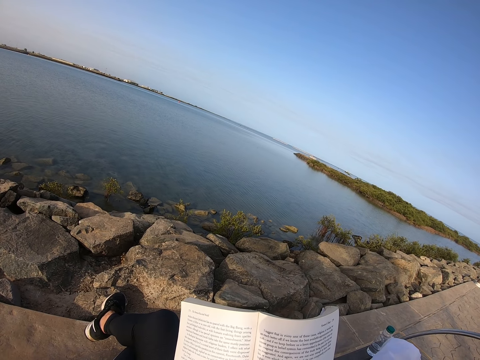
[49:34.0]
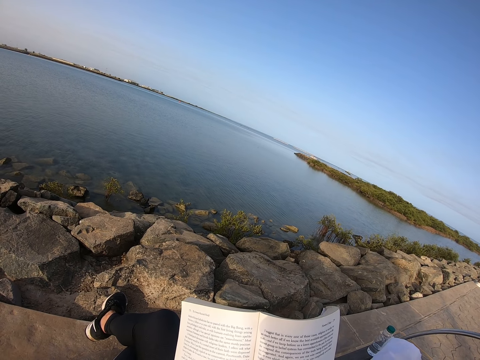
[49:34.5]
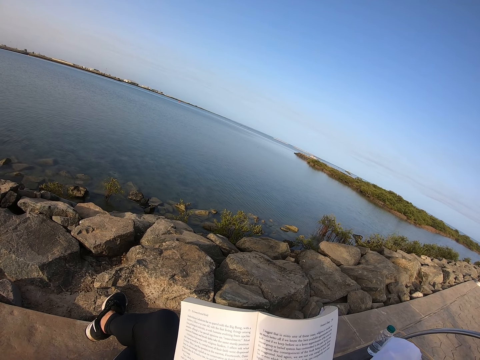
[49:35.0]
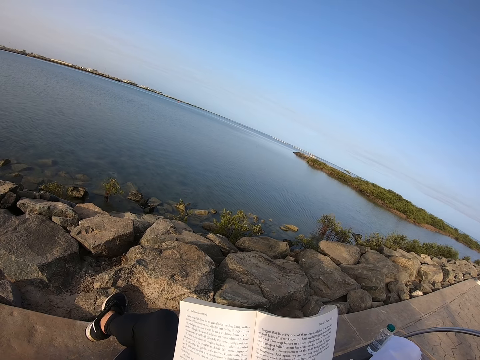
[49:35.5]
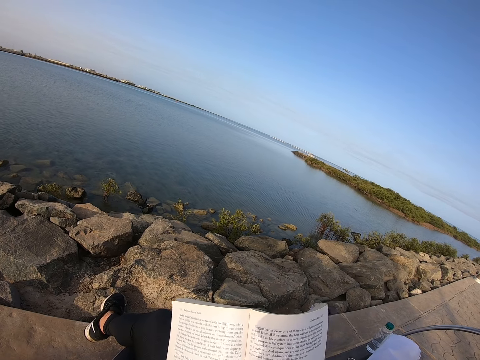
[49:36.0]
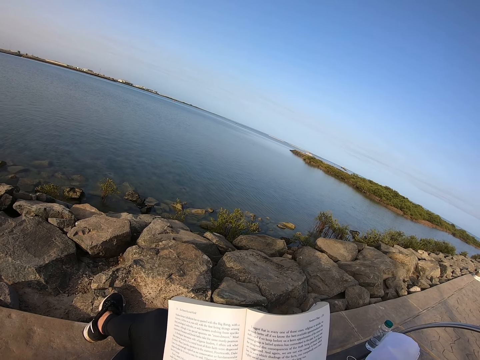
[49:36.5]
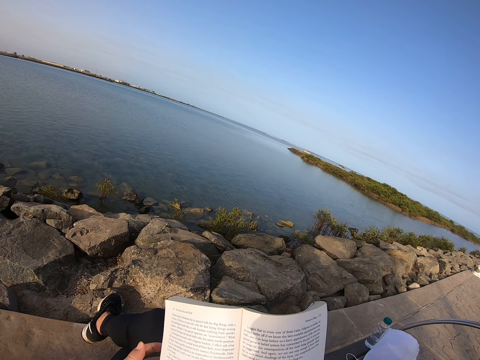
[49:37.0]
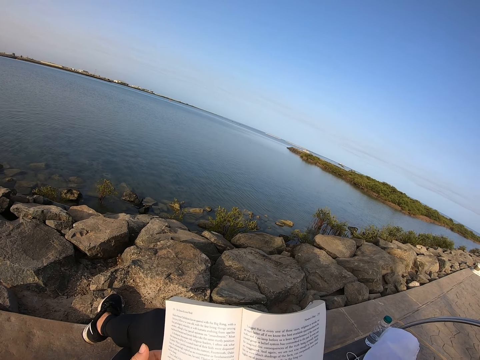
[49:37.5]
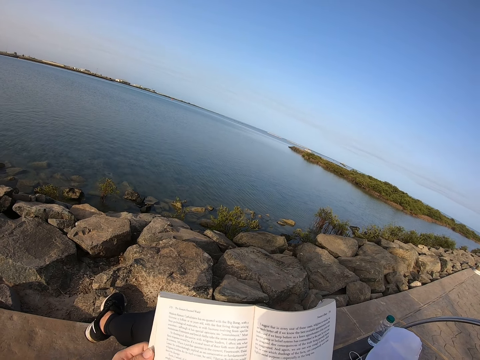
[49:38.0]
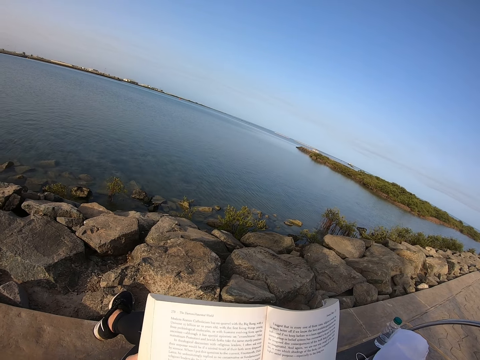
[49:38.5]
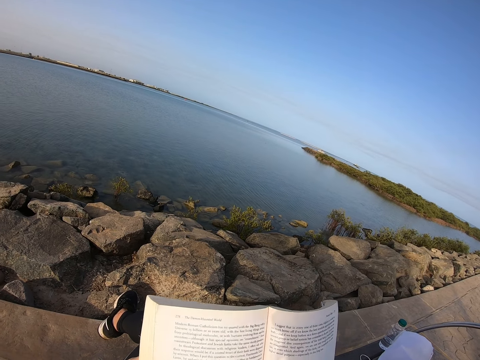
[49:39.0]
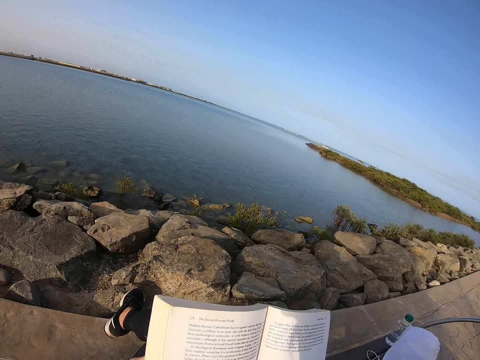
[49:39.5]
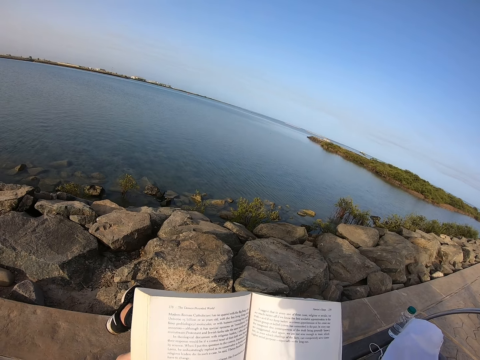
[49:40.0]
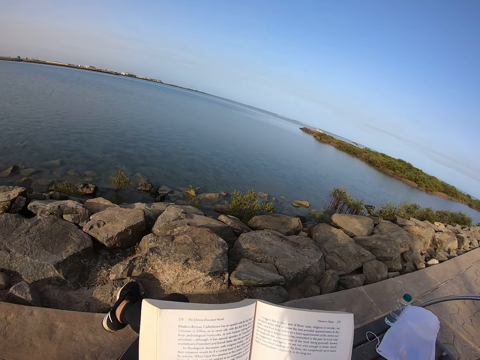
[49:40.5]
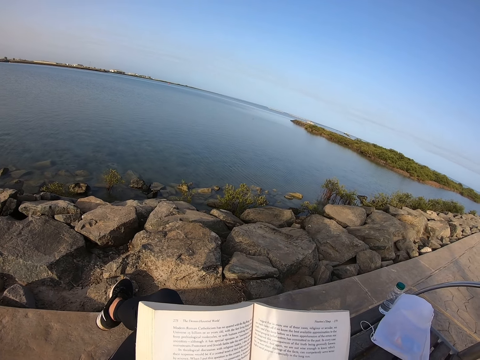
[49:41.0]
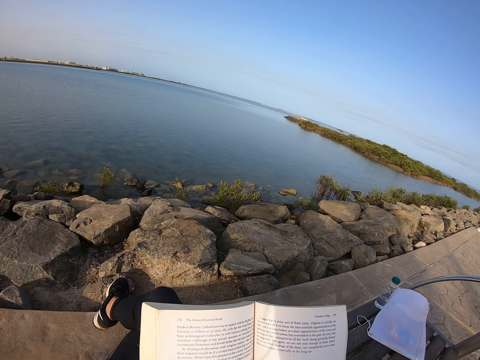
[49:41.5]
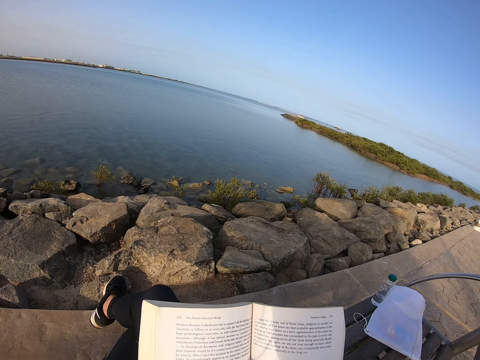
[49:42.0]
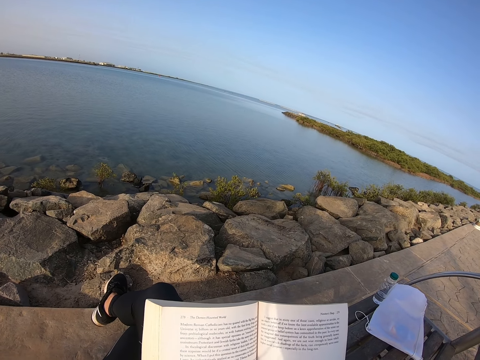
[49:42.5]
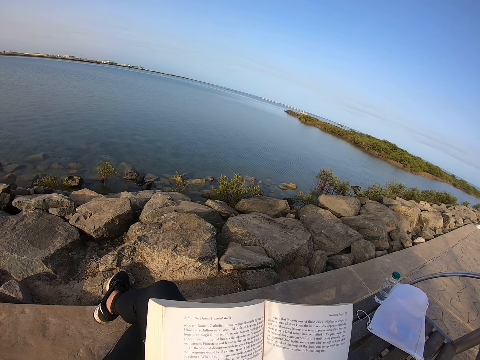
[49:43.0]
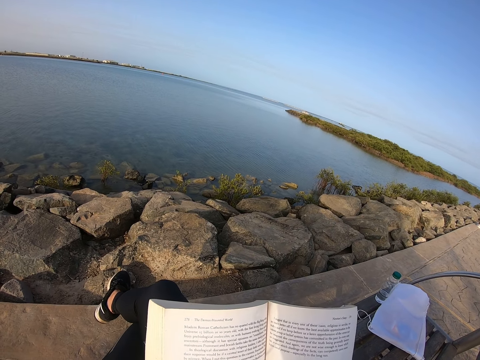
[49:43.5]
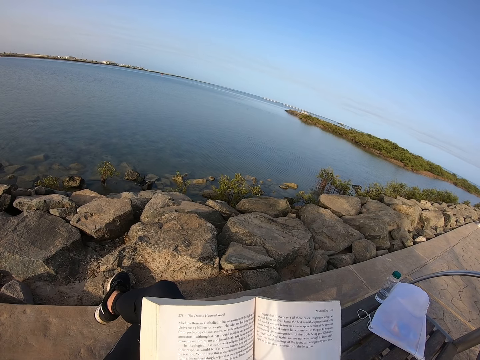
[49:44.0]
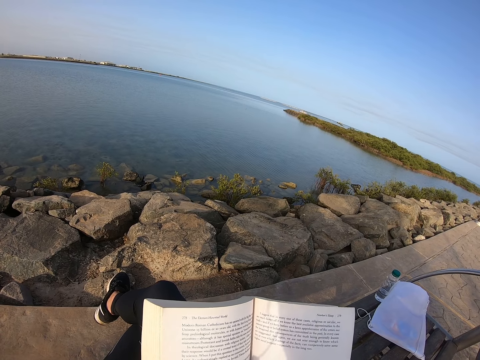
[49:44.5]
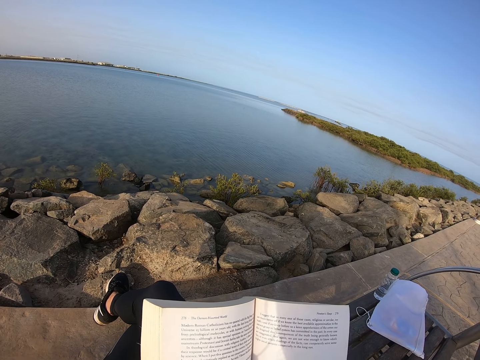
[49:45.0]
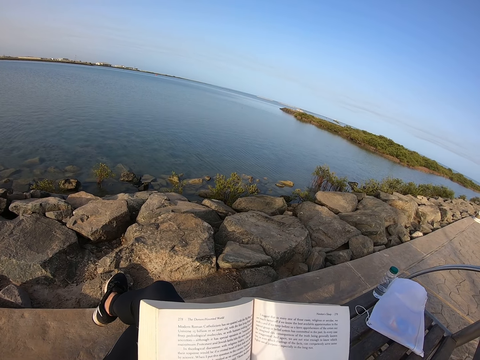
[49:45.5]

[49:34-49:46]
The camera wearer holds the edge of the book. They read the book.

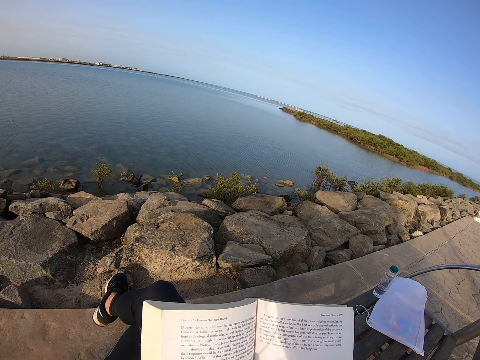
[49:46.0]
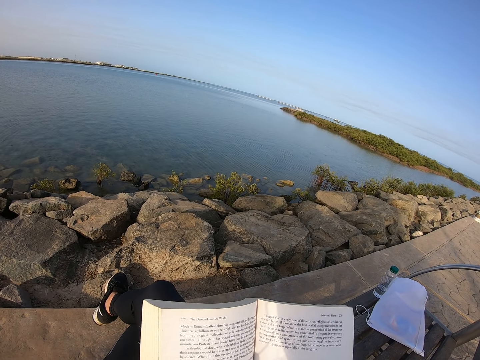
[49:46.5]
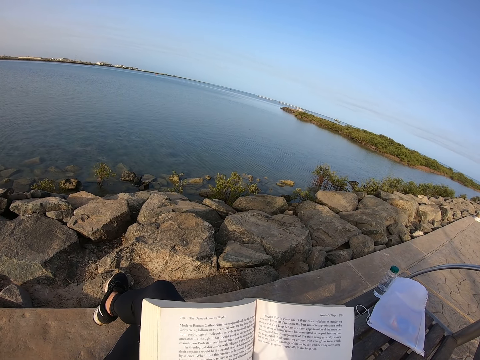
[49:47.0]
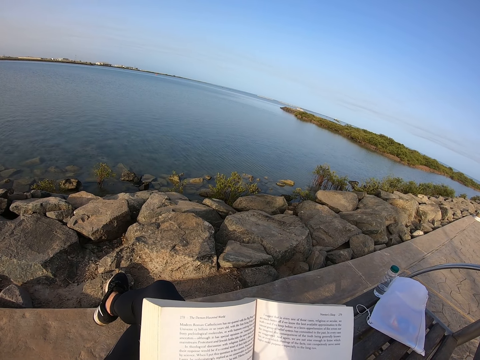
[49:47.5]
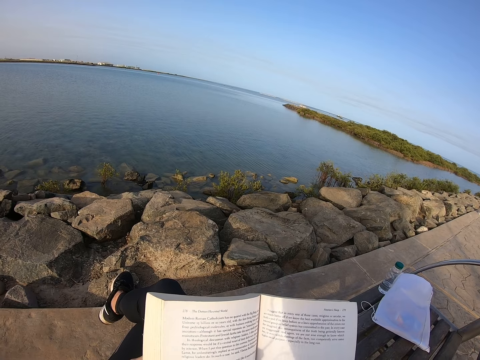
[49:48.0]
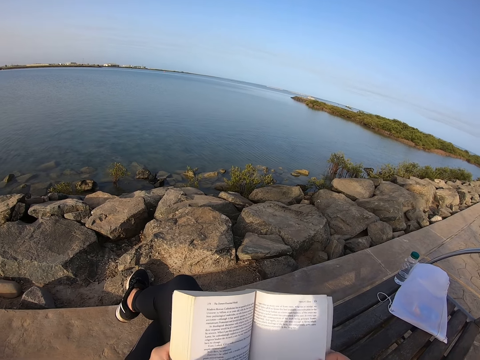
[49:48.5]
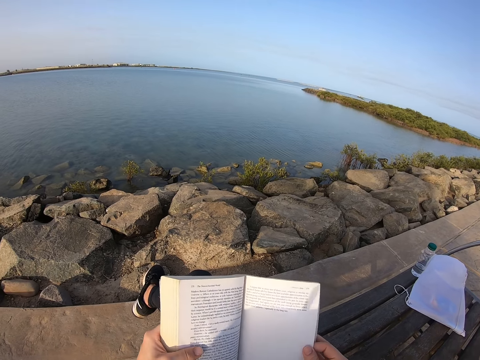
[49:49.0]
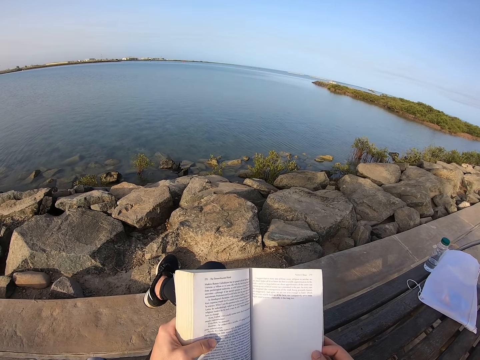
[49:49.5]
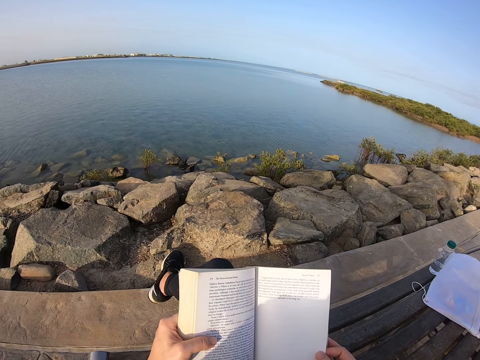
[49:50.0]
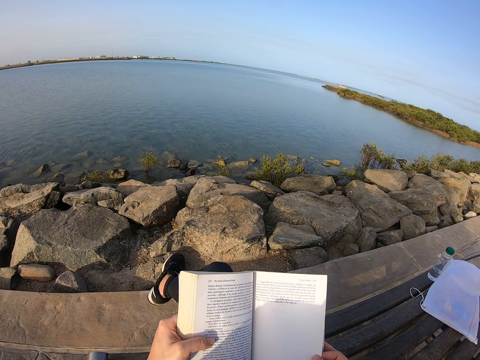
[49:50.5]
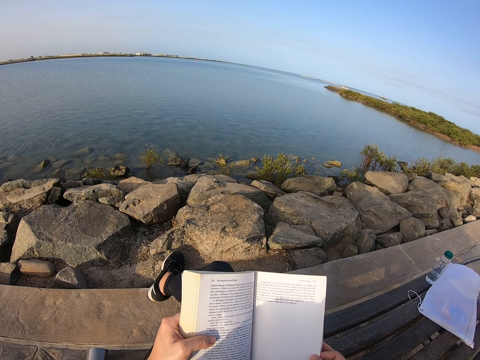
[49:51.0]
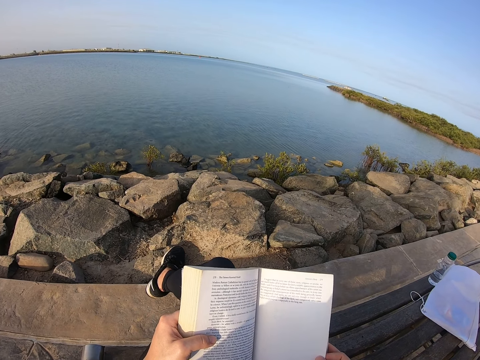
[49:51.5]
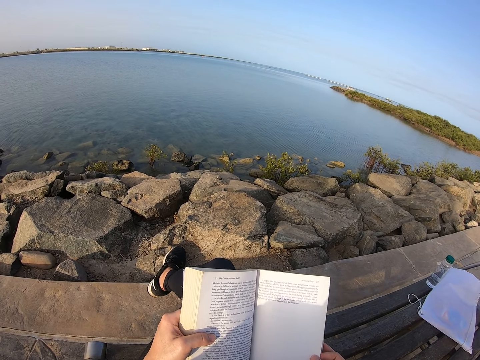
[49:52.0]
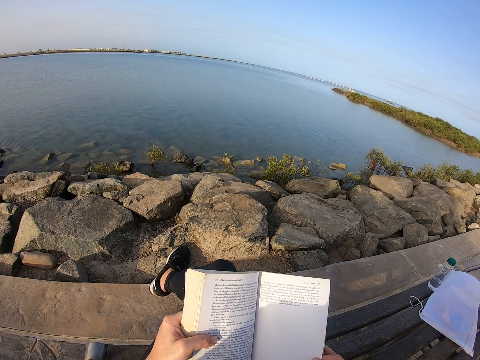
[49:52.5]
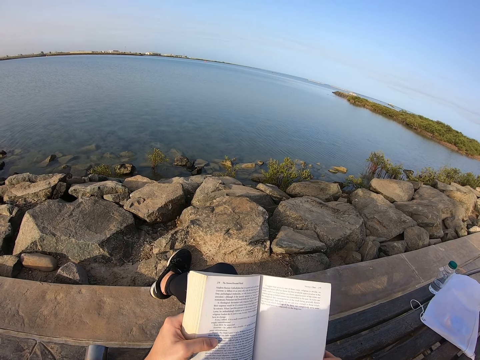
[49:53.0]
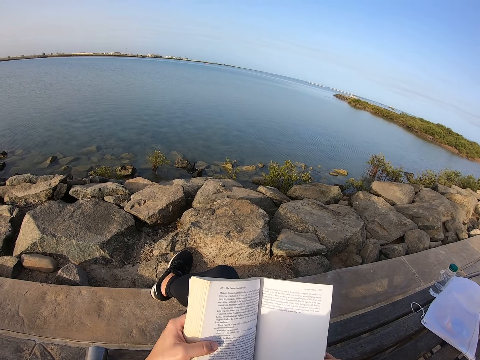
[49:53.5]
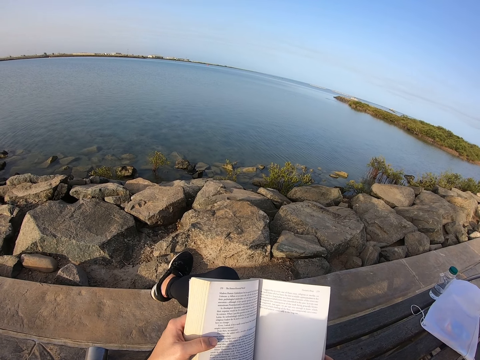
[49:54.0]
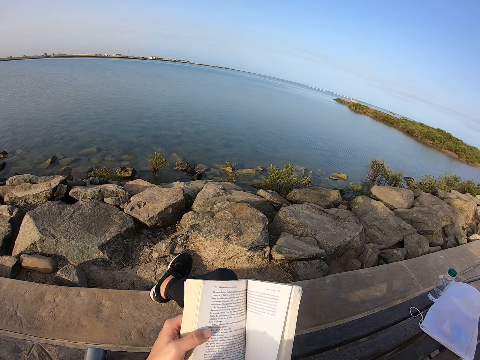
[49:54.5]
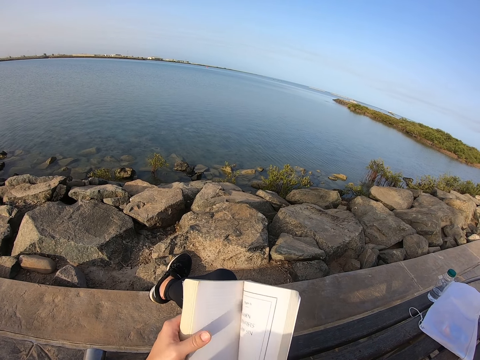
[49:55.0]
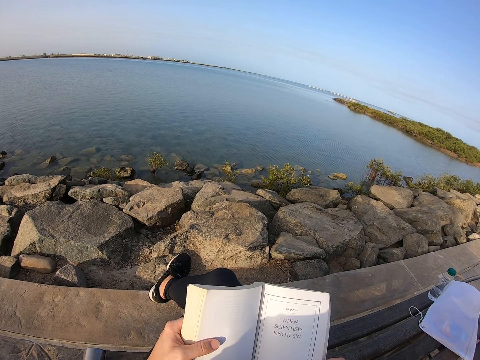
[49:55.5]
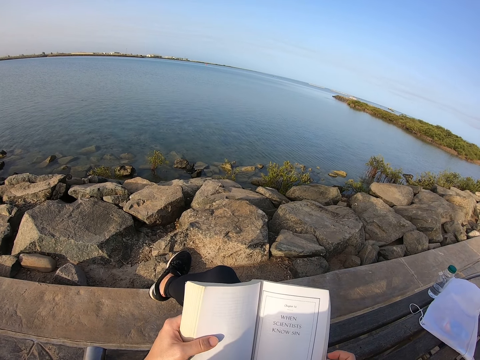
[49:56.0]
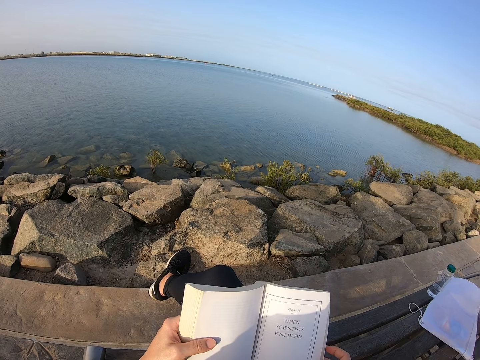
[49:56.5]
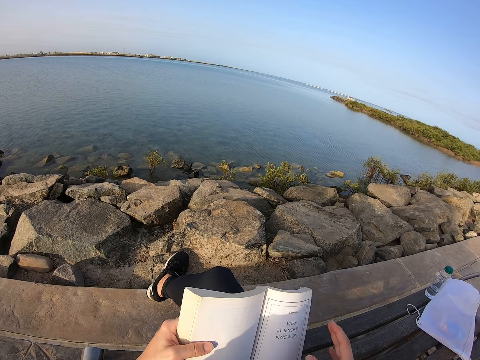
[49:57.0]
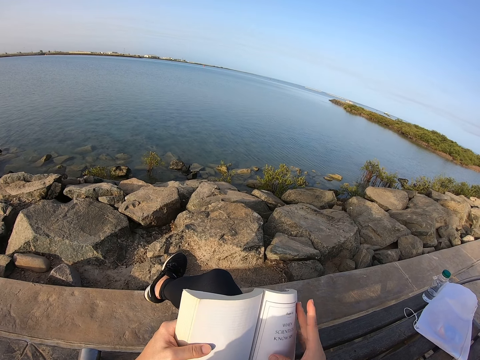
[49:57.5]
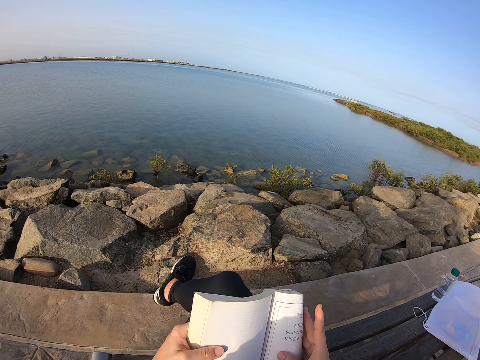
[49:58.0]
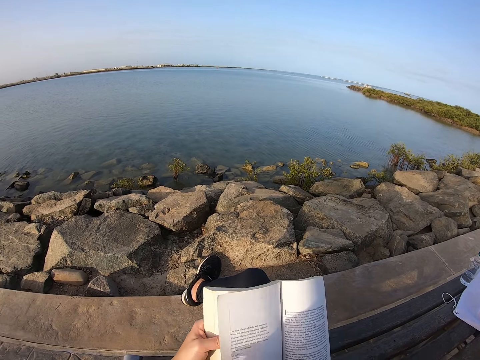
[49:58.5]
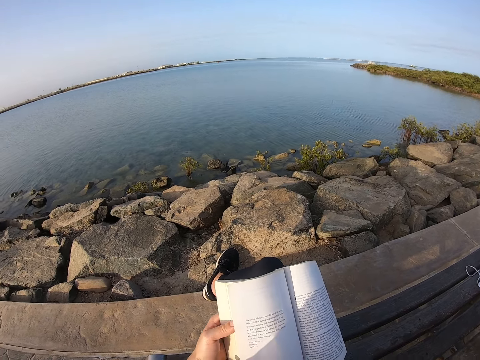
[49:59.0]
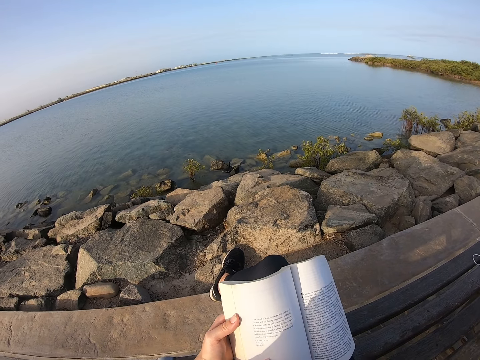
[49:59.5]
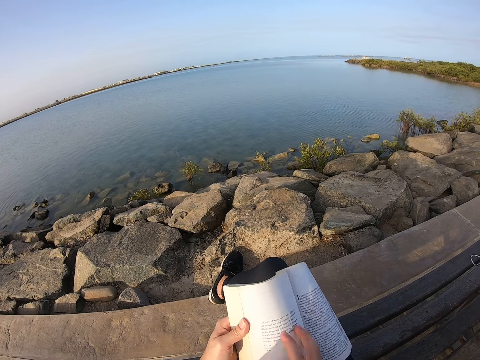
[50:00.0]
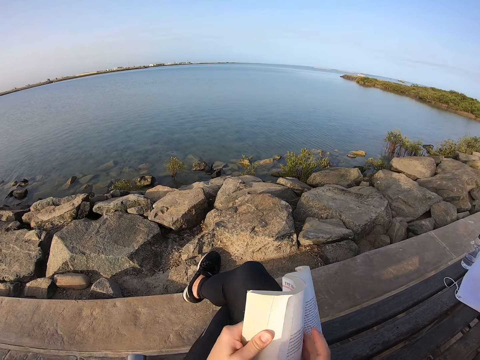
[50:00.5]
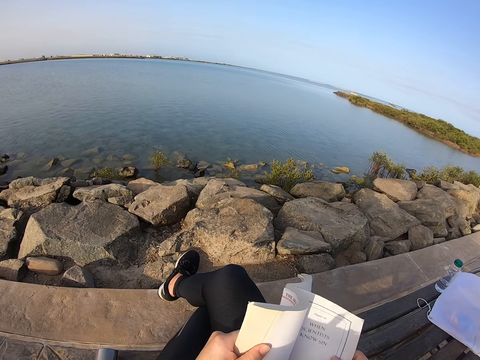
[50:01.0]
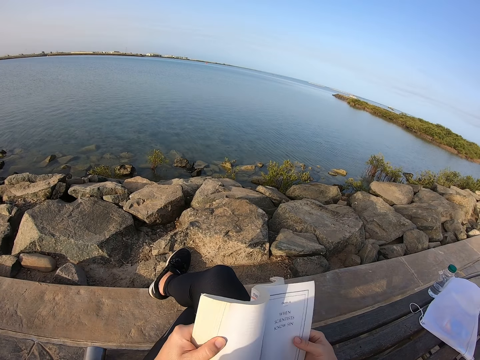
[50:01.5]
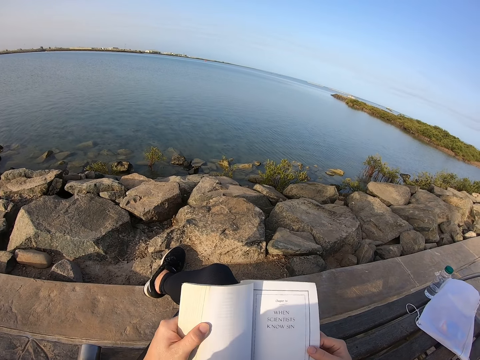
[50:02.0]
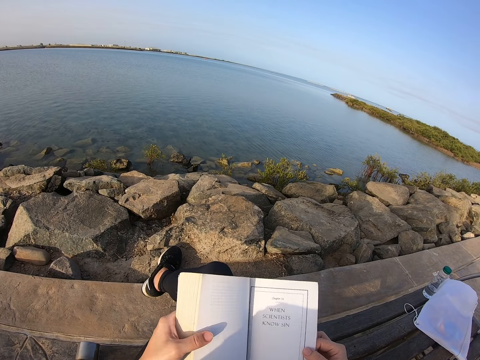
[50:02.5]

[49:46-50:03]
The camera wearer adjusts the book. They move a foot. They flip a page on the book. They turn a page. They flip a page on the book.
